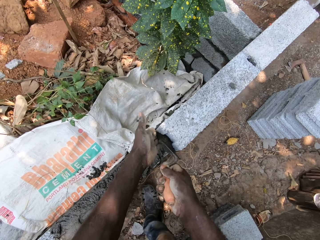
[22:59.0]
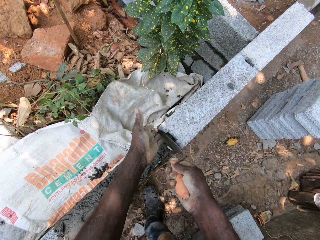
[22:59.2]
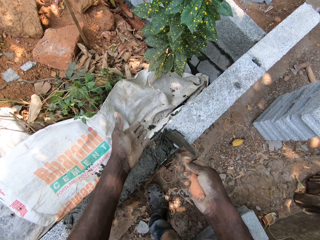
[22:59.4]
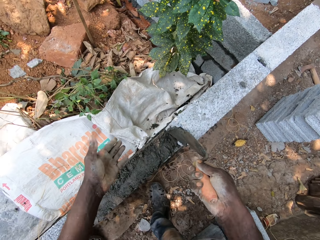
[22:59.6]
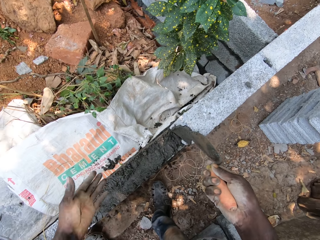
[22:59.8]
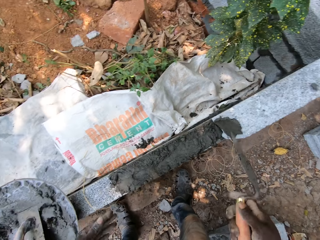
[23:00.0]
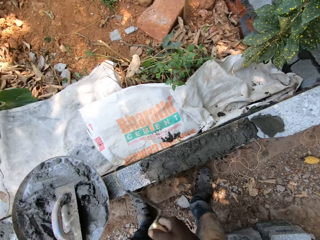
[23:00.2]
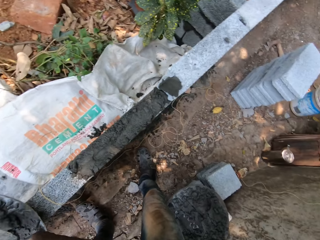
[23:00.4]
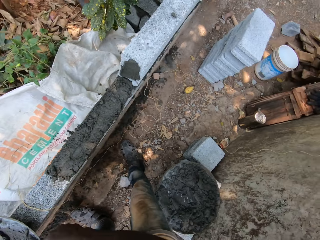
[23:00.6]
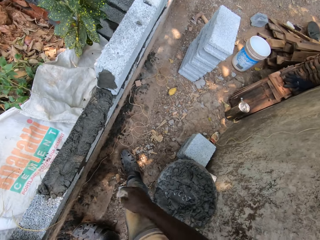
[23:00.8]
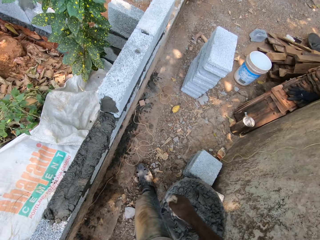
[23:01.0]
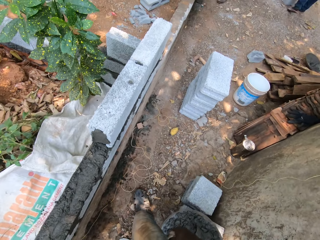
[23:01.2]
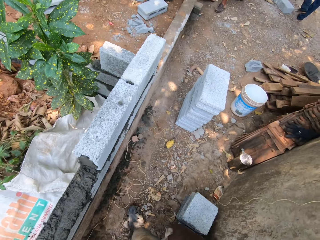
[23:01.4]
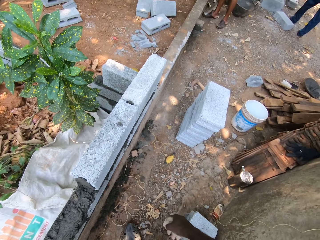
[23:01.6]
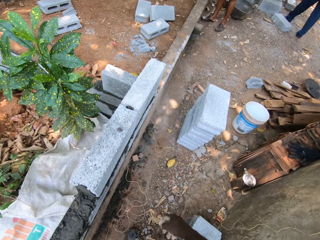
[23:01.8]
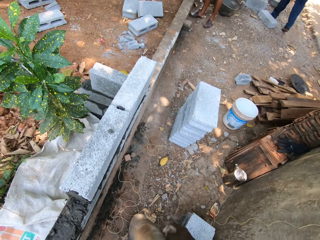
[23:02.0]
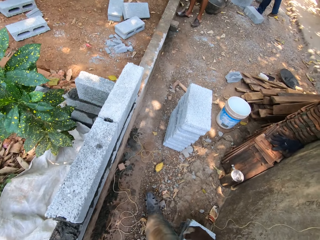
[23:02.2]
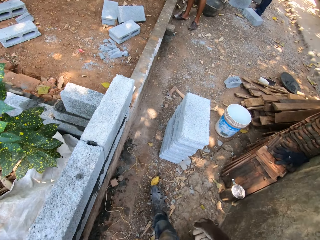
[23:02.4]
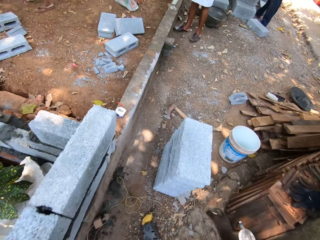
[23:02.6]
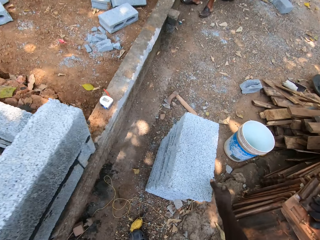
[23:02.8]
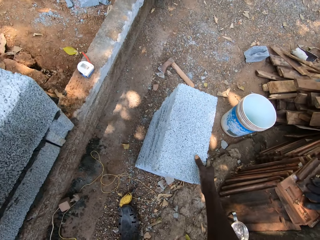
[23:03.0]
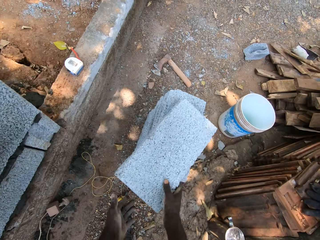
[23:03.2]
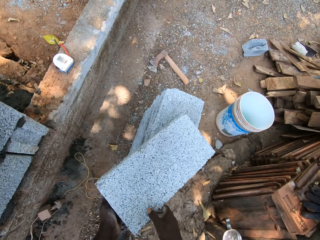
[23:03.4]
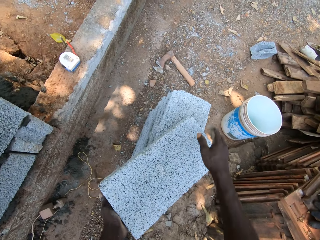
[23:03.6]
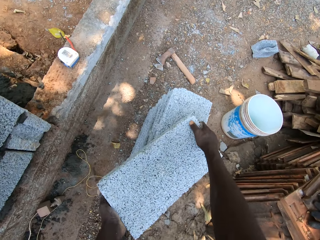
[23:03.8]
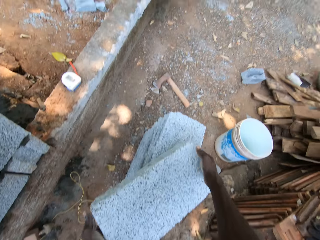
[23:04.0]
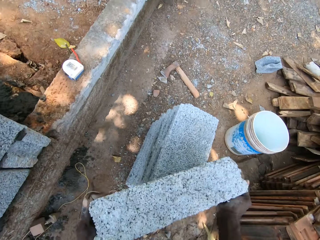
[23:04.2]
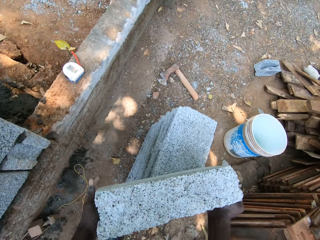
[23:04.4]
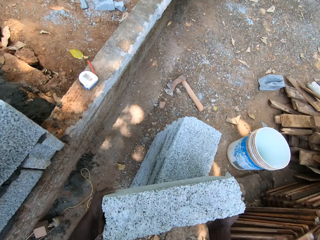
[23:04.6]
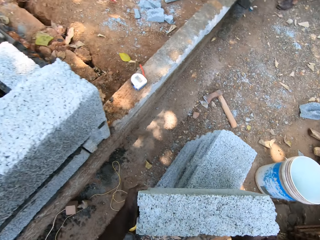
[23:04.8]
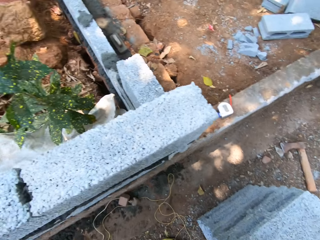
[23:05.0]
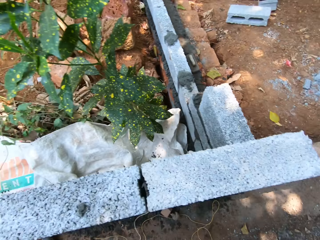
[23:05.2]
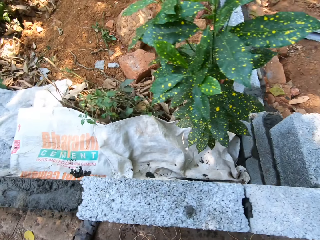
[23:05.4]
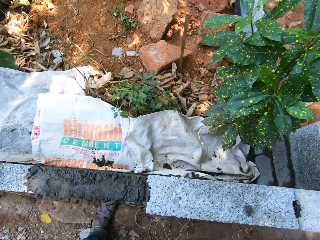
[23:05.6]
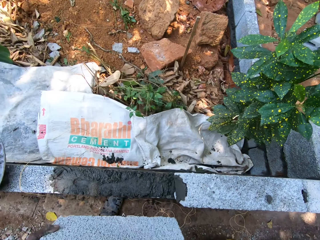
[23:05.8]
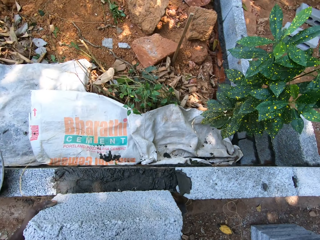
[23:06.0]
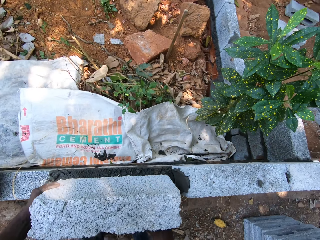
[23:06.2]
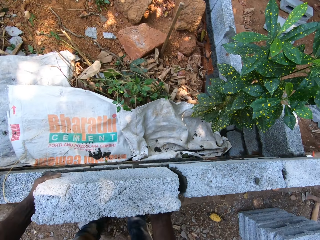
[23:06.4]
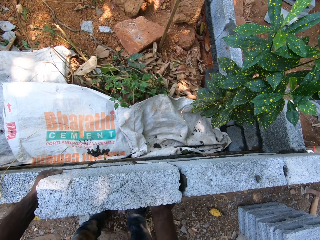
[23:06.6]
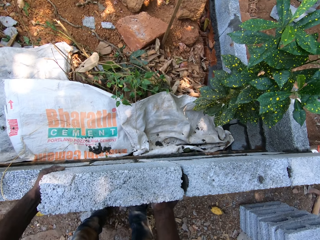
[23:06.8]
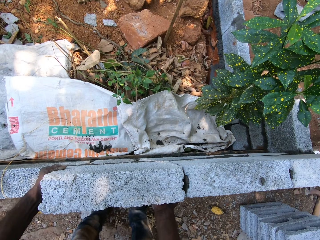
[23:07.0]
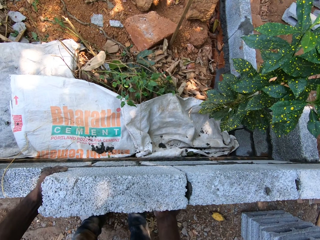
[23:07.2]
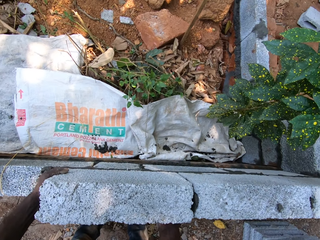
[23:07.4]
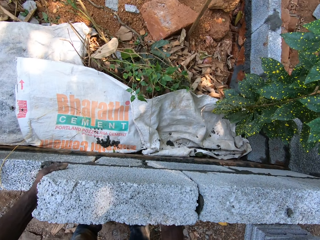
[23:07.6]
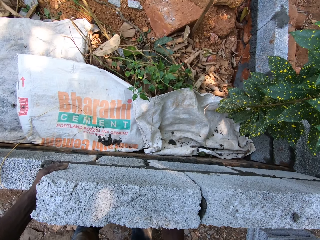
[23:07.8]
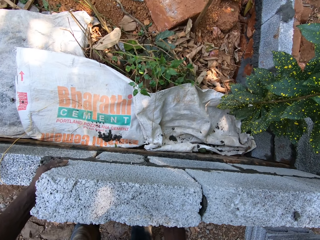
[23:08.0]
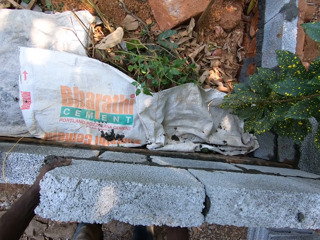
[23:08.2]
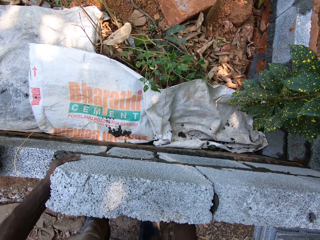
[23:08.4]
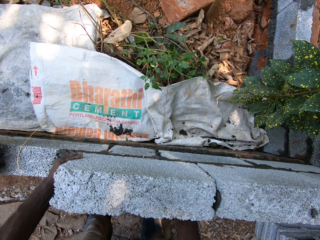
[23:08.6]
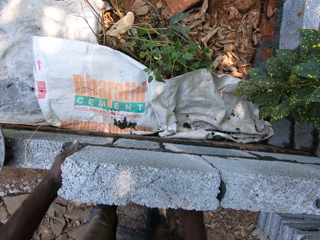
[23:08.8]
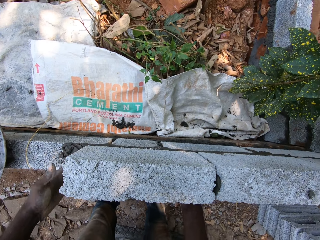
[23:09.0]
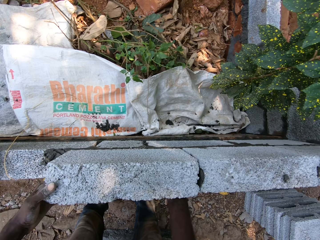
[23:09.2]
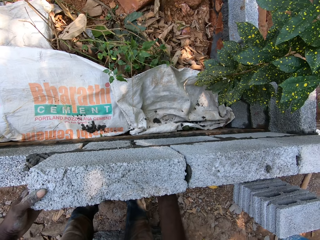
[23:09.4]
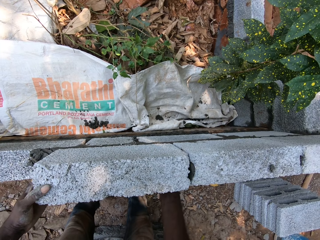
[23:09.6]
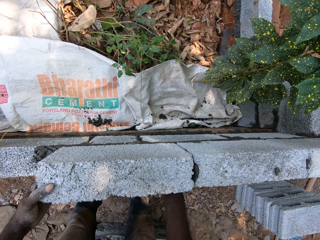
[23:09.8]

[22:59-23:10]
The camera wearer picks up a brick from the ground with both hands. They set the brick on the wall with both hands.

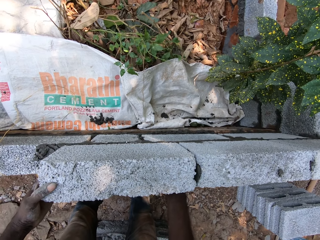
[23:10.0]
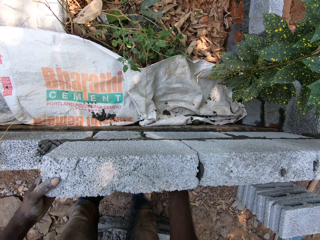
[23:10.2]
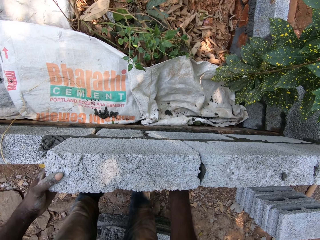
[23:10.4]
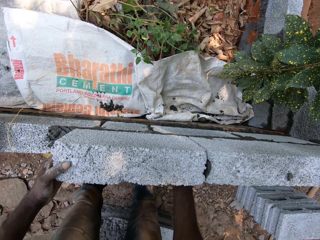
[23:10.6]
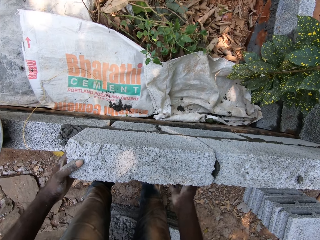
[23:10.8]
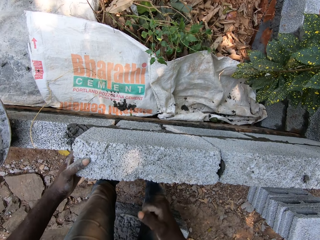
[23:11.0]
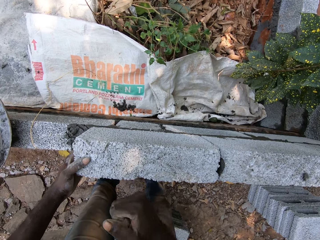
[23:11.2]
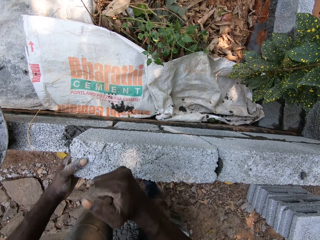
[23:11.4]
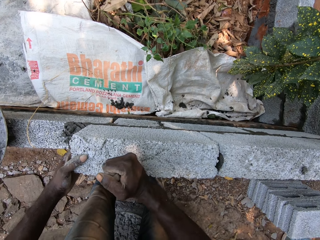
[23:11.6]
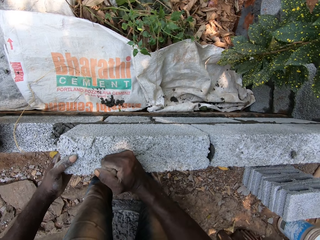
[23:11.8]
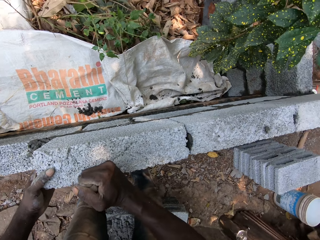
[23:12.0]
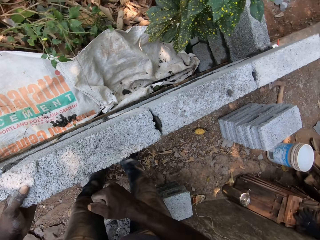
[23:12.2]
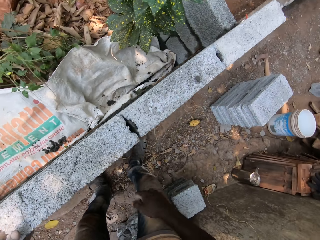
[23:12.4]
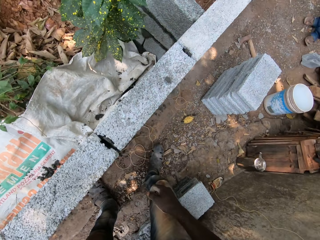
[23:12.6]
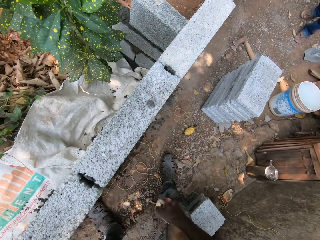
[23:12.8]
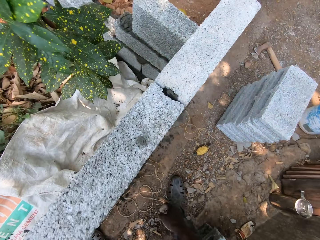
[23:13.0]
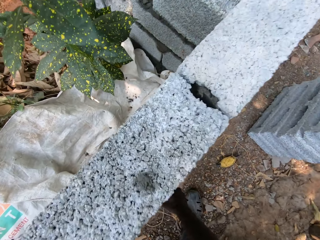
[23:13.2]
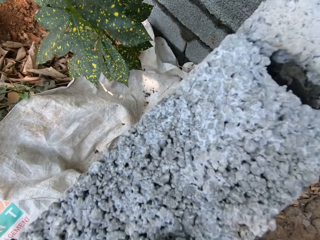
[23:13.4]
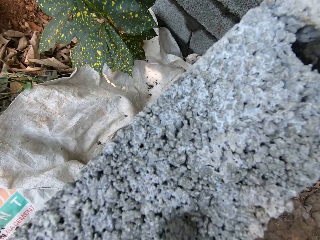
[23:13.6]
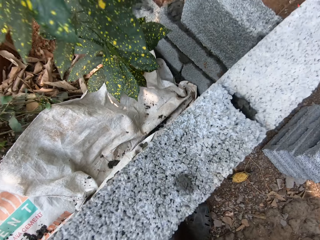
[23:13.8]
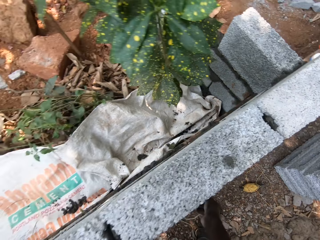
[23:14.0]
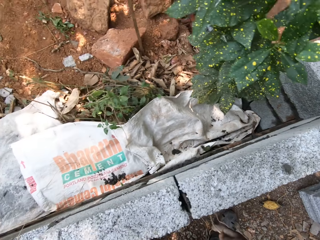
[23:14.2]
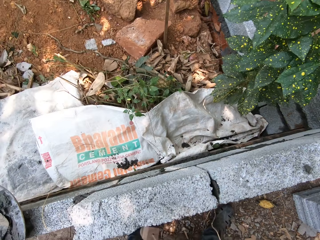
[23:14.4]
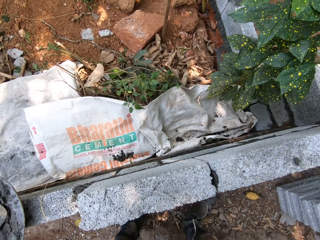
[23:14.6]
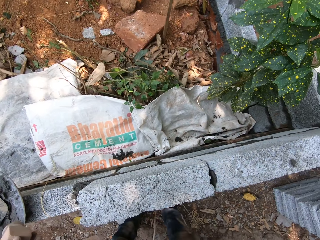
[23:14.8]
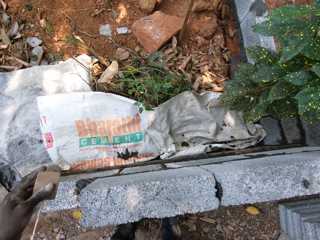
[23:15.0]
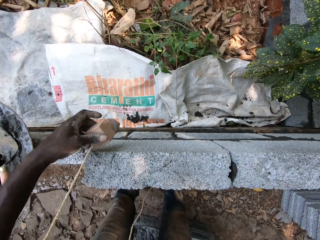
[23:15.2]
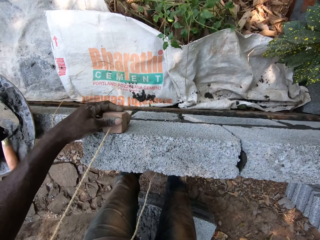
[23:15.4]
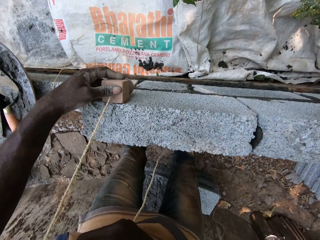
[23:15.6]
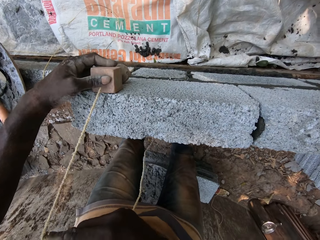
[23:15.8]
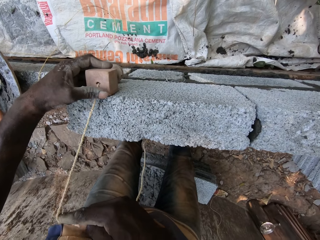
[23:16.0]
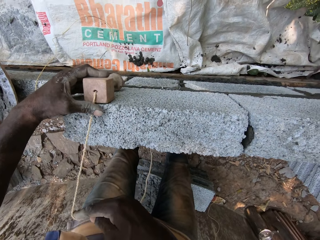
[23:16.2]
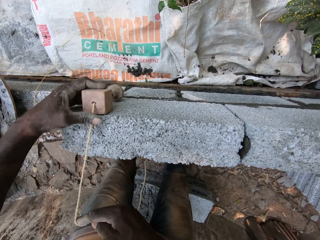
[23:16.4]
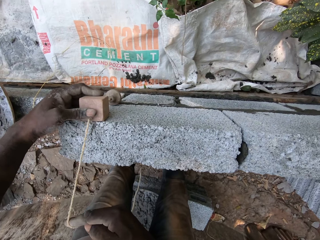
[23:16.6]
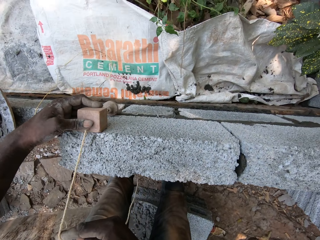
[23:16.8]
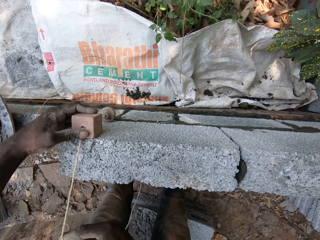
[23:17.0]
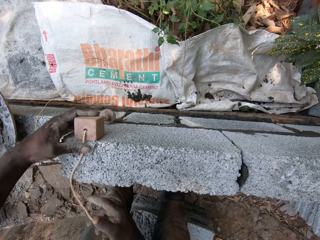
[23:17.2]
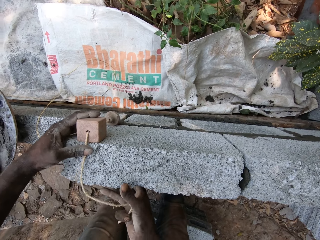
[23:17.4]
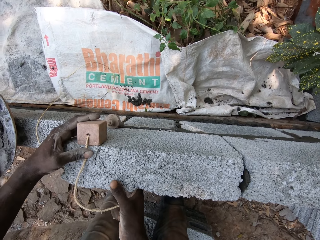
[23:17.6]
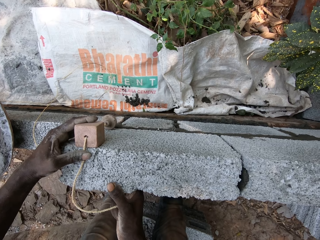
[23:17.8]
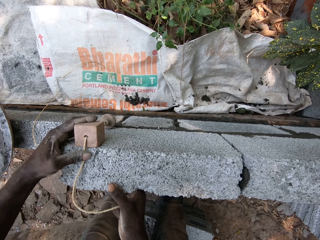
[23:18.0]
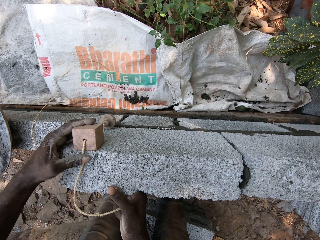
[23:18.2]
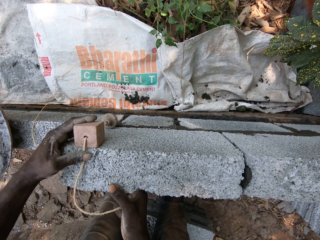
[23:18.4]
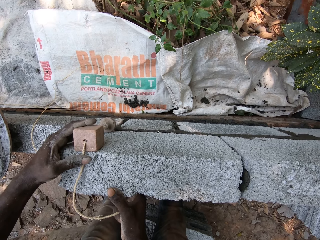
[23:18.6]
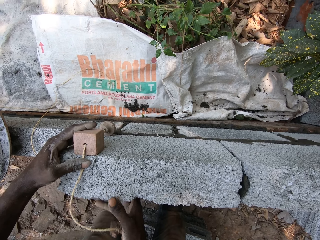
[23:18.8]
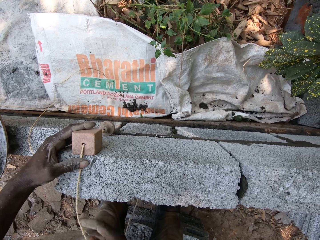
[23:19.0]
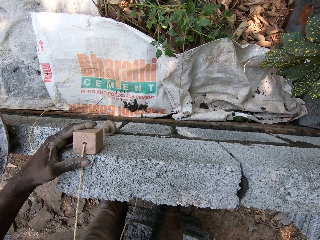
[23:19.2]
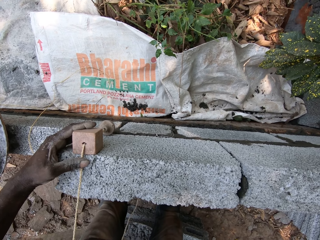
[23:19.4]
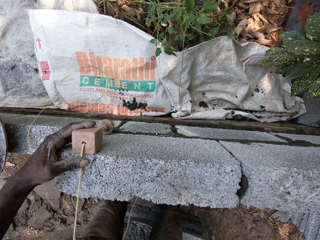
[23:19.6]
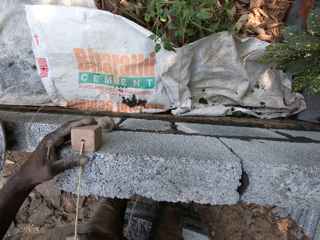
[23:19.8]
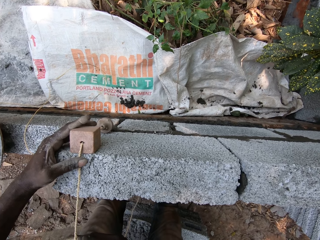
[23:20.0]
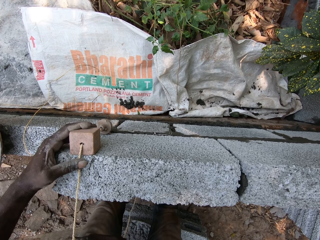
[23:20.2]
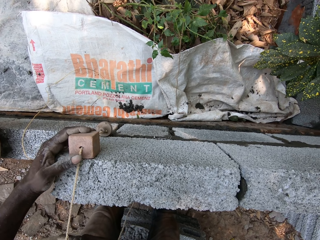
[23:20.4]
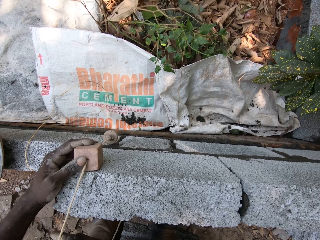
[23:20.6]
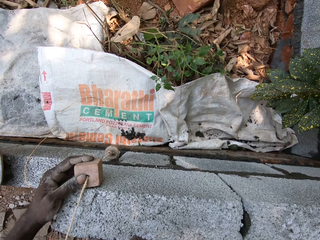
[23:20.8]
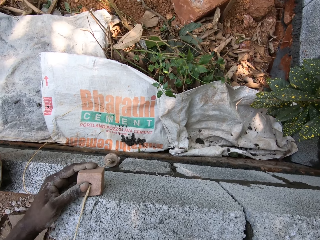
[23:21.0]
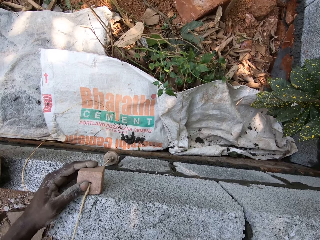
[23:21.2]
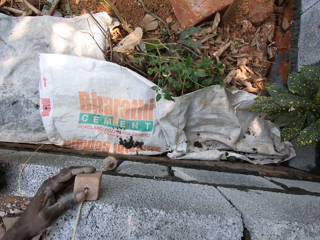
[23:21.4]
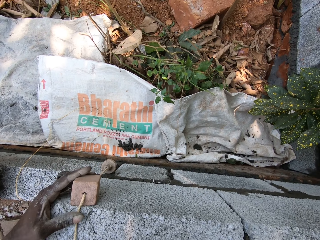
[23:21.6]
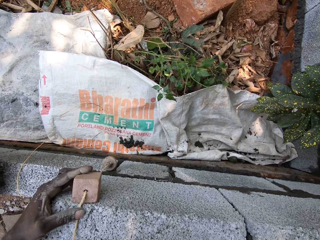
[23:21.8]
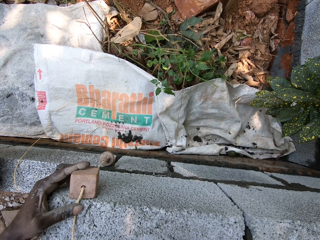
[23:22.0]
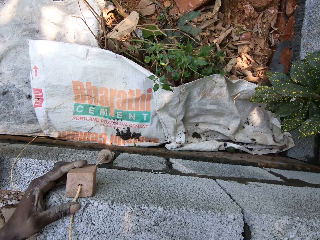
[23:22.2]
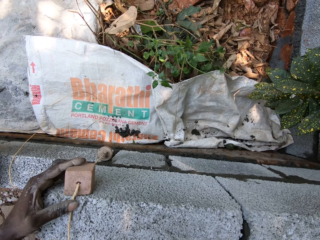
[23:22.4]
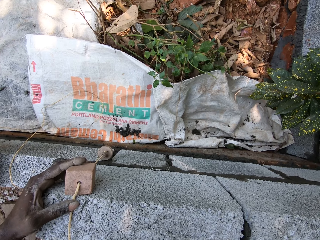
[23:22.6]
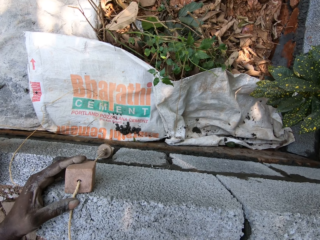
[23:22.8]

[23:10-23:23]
The camera wearer interacts with a man. They examine the wall with a rope in both hands. They level the brick with a plumb bob. They interact with the man. They hold the brick. They level the brick with the plumb bob.
